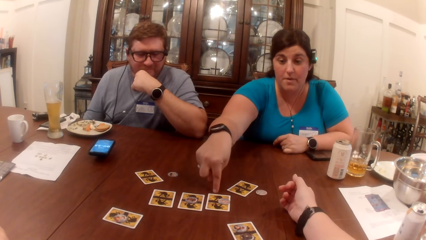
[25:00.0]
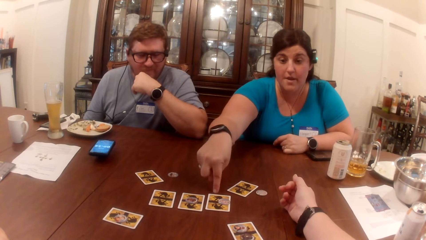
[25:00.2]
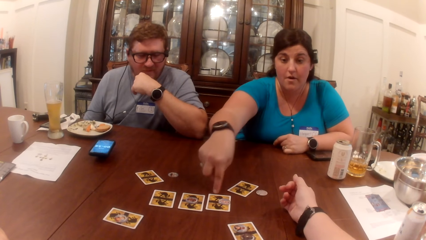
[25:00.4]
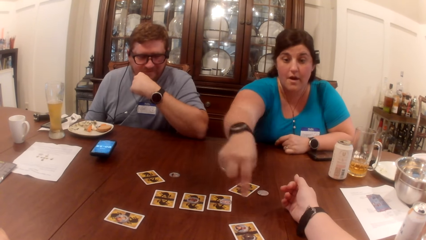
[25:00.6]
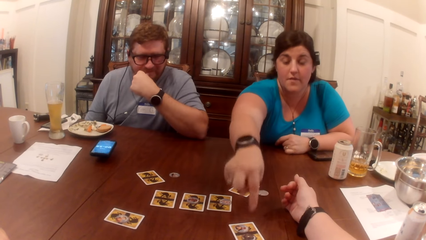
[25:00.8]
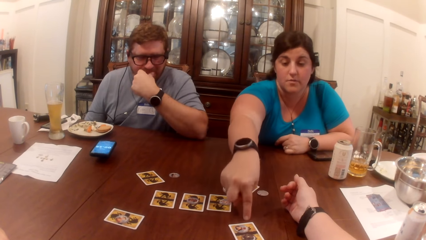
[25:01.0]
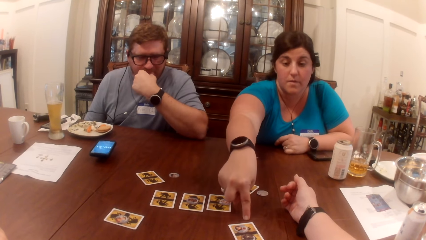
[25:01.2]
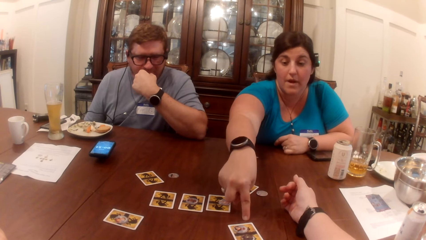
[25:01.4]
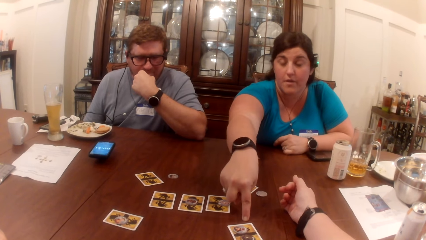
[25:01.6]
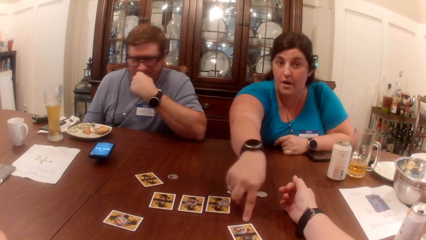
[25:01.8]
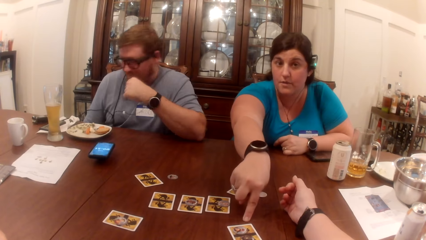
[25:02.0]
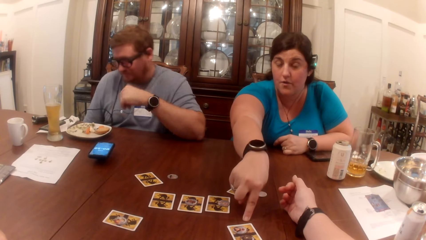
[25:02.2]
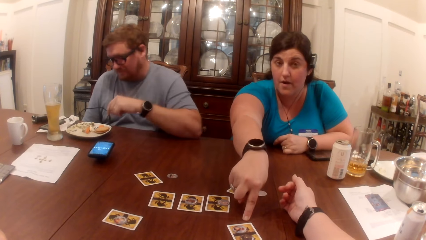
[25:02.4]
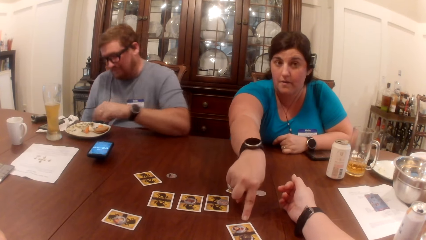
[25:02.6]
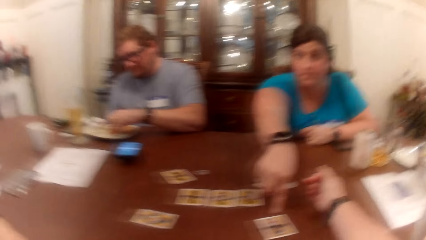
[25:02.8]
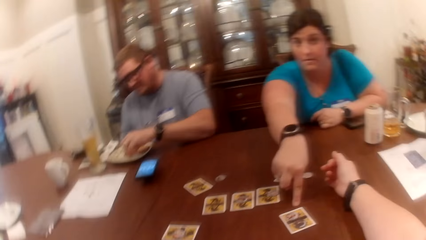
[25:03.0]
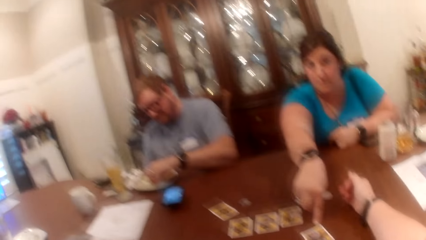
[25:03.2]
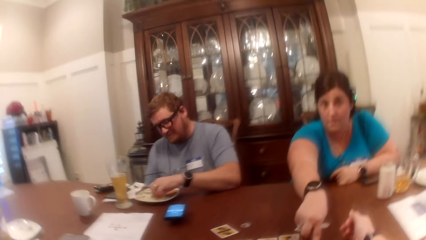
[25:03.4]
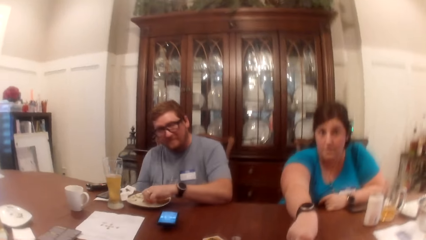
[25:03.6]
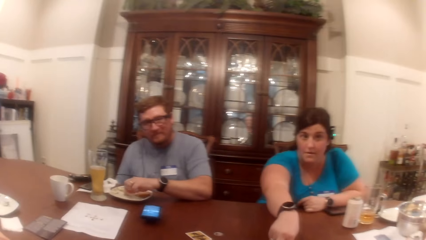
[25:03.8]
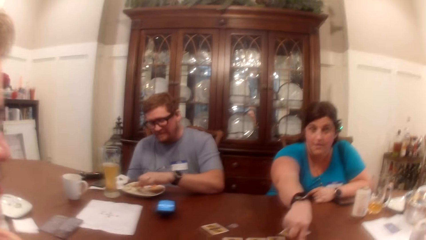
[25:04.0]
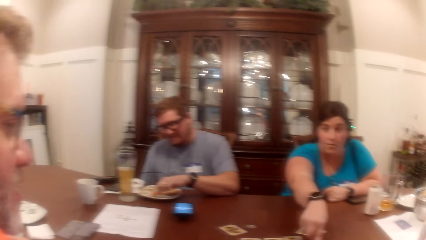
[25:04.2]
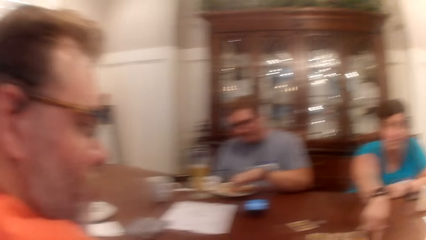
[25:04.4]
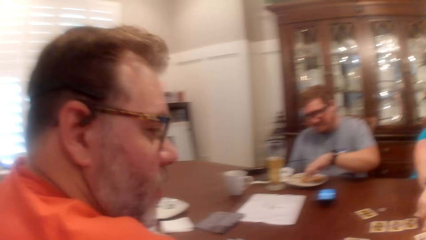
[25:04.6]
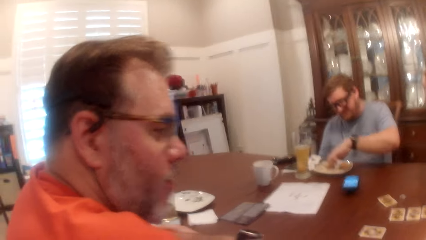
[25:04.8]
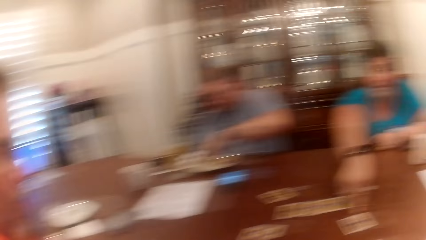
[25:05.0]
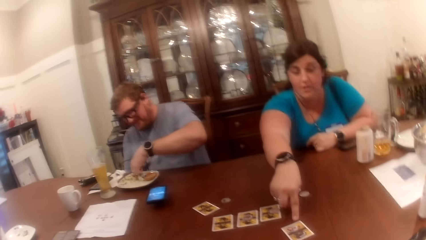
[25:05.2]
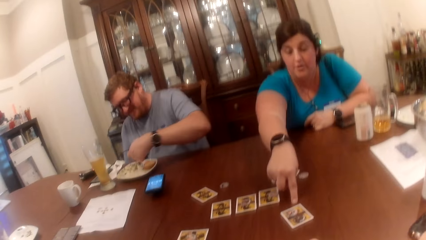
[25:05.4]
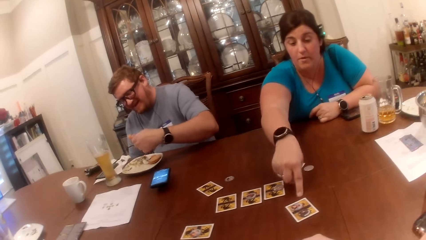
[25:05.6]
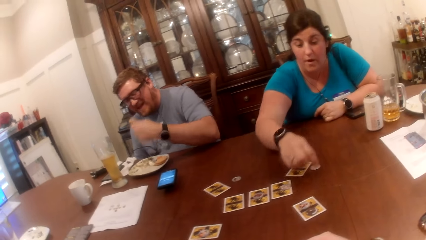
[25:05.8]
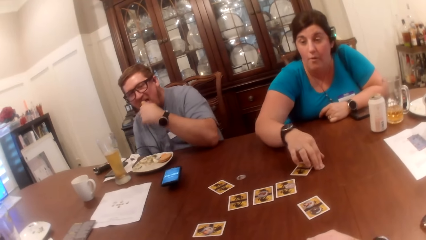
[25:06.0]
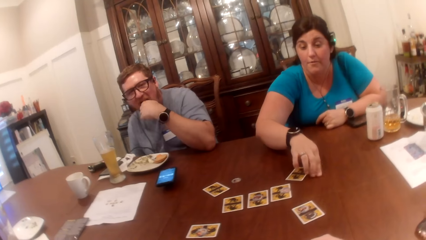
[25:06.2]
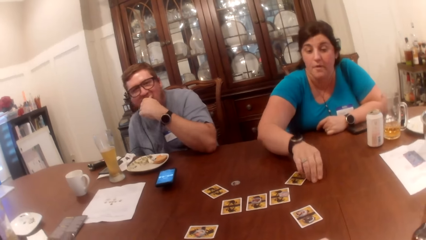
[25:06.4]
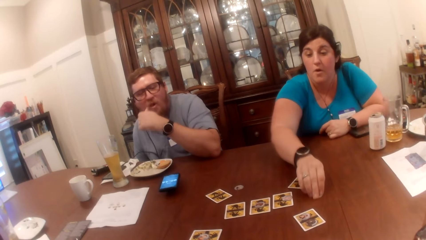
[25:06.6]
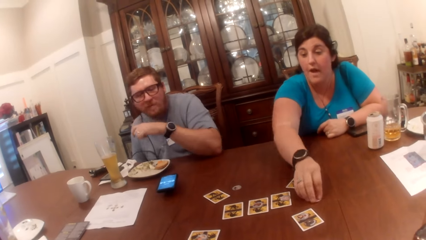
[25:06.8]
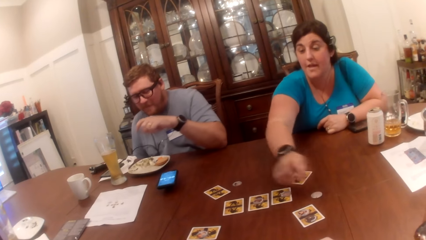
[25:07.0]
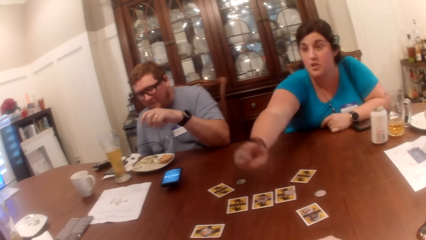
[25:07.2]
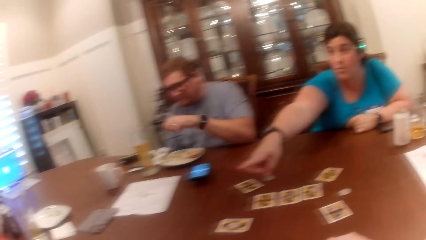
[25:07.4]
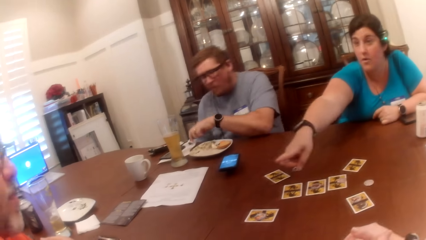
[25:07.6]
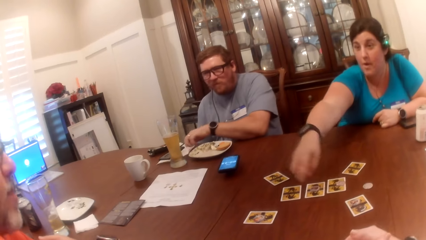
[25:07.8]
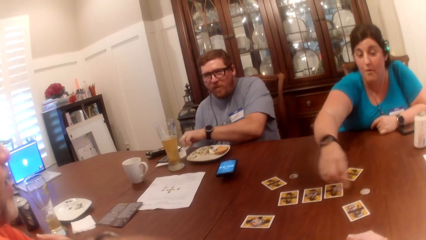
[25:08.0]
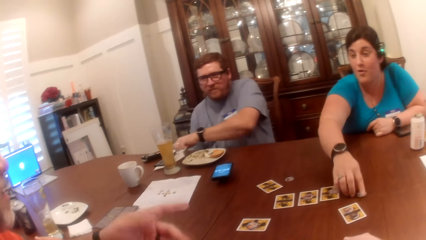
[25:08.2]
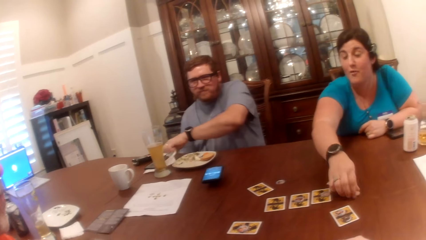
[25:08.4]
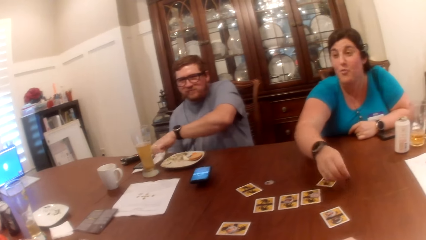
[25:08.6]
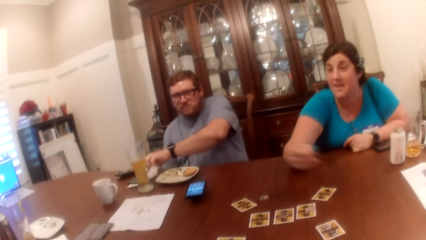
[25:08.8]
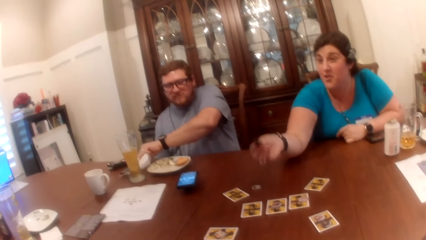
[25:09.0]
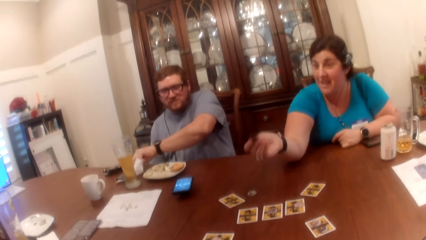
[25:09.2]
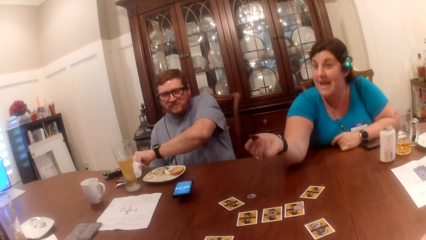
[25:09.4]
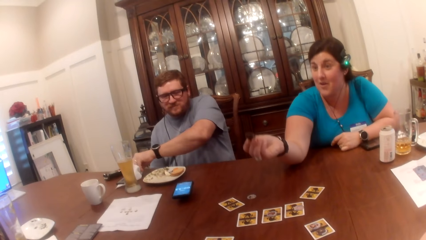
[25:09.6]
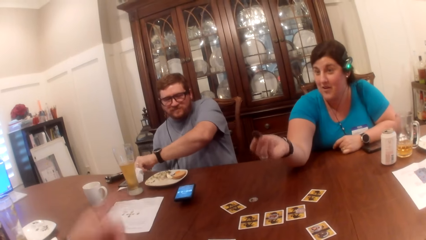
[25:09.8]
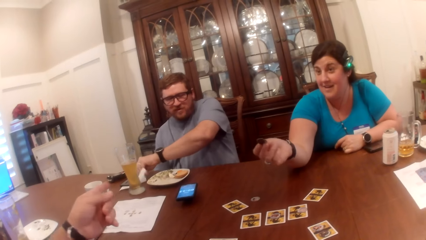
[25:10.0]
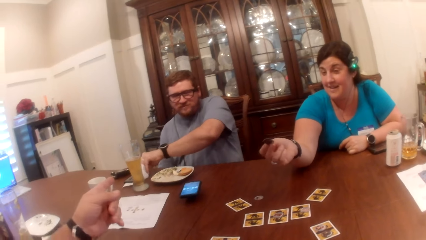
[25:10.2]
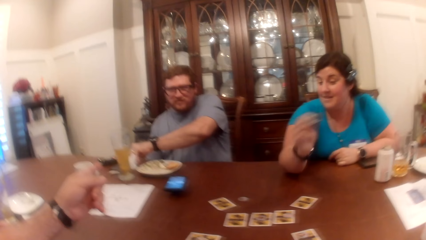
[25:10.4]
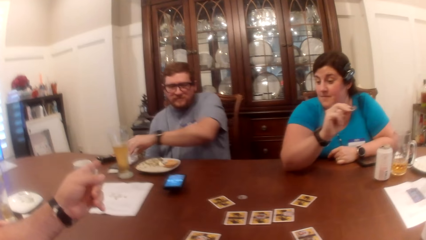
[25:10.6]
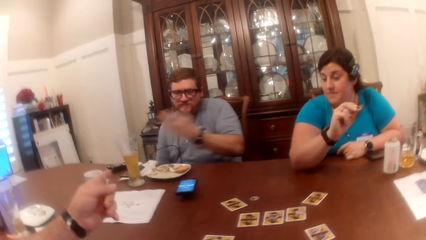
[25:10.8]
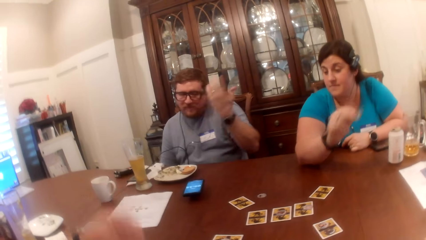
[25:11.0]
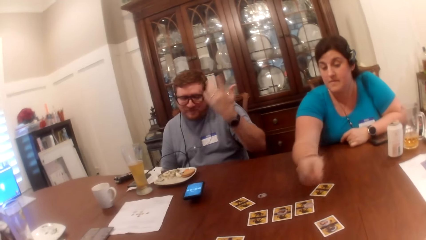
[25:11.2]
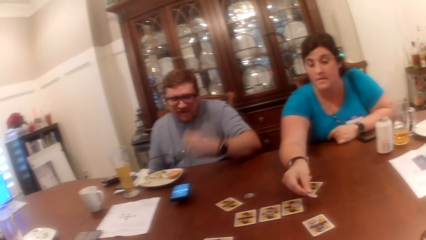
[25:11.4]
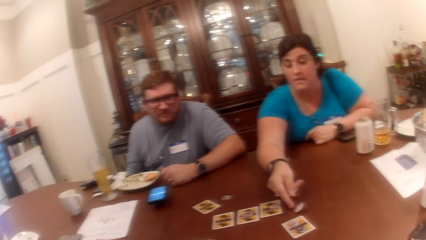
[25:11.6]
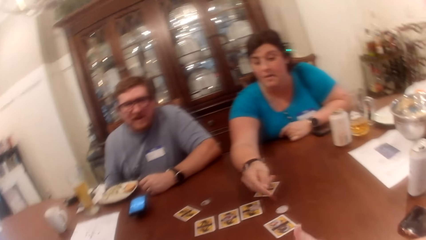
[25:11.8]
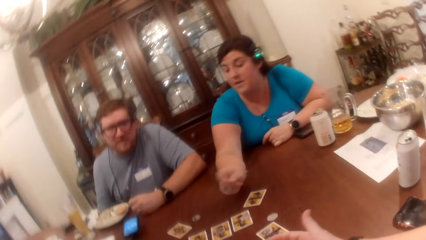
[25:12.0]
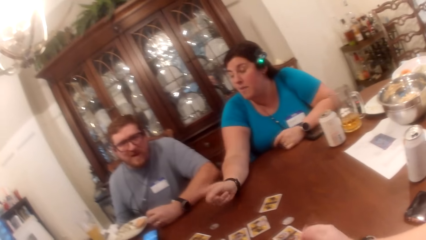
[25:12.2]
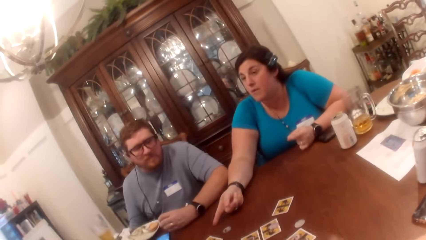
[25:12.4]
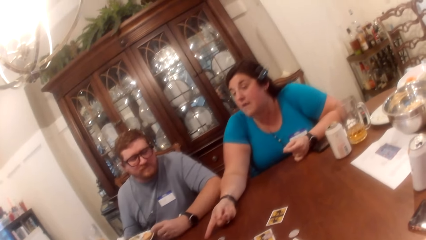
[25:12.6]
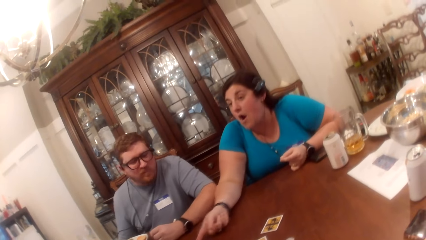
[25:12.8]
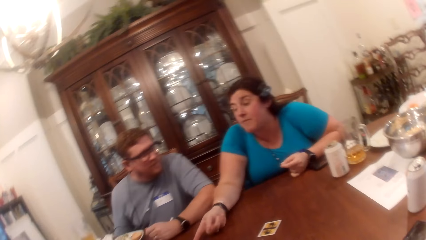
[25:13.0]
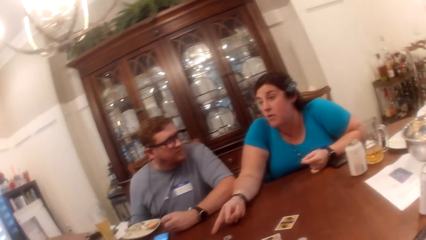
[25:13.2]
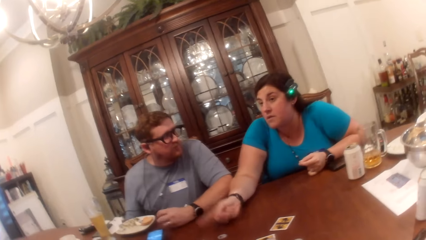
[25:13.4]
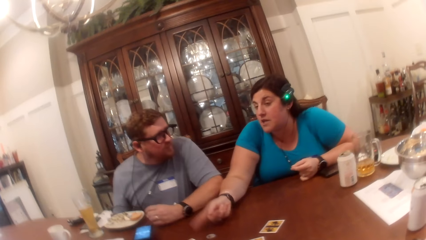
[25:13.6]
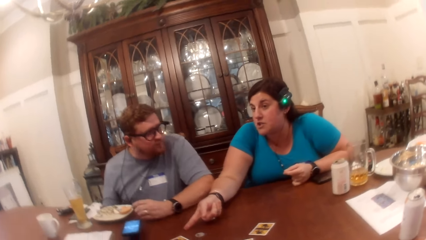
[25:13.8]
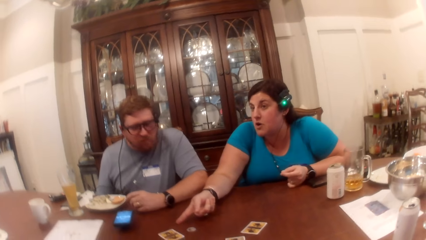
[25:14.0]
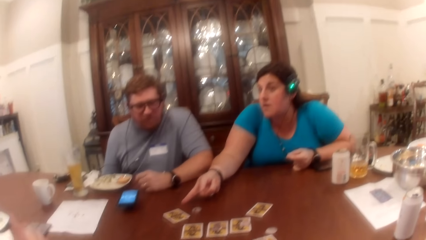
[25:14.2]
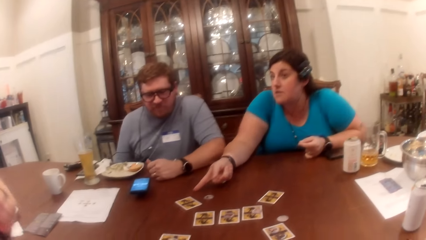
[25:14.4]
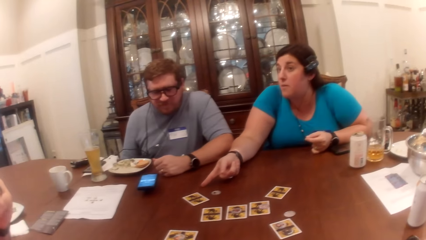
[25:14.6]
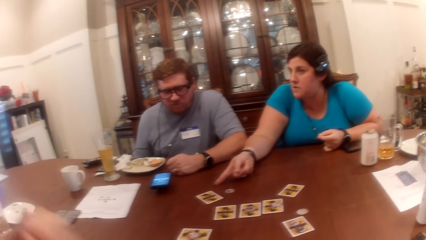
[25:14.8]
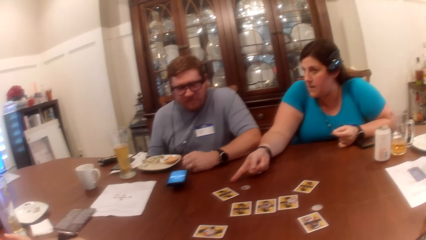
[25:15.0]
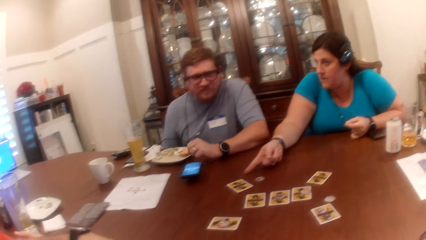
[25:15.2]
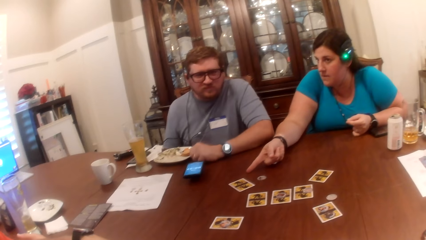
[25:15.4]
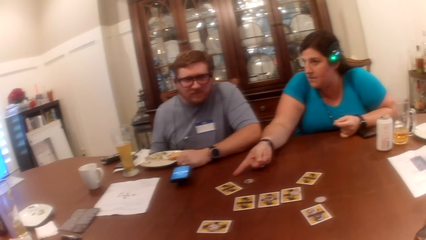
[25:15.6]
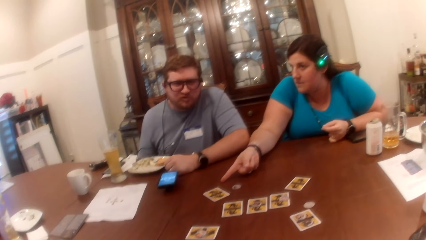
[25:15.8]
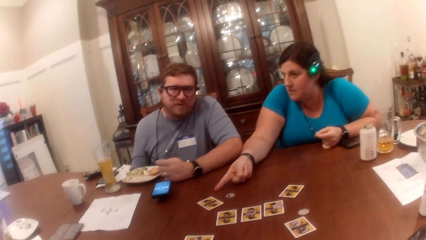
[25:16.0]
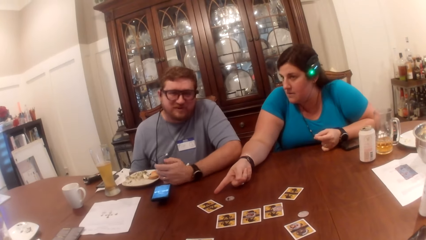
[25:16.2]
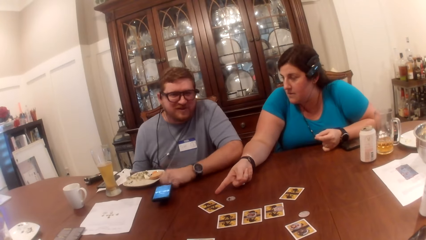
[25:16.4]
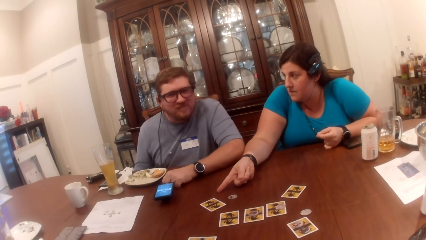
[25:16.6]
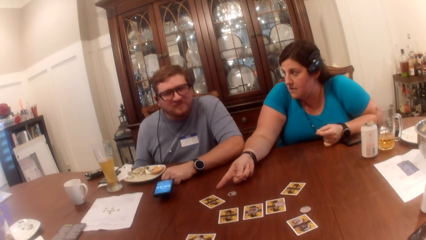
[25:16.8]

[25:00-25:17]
The woman taps the table with her right index finger. She taps the table again. The man picks a carrot from the plate on the table with his left hand. The woman moves a game token on the table forward with her right hand. The man eats the carrot in his left hand. The woman points to another man with her right index finger. The first man cleans his left hand with the serviette on the table. The woman picks the game token on the table with her right hand. The other man points to the woman with his right hand and points at the first man with his left hand. The first man rests his left hand on the table. The woman drops the game token in her right hand on the table. The woman makes a gesture at the other man with her right hand.
